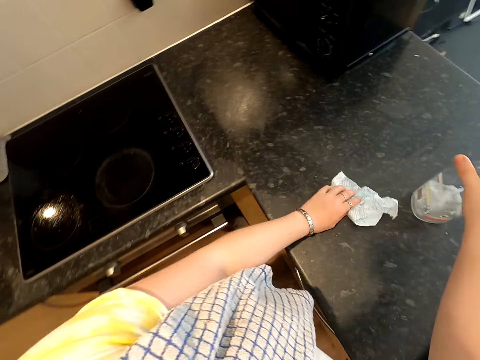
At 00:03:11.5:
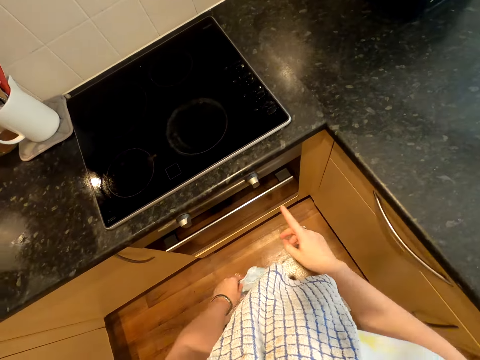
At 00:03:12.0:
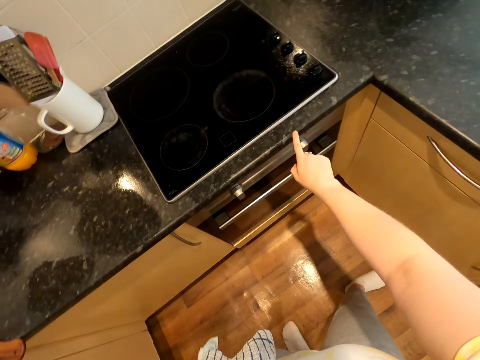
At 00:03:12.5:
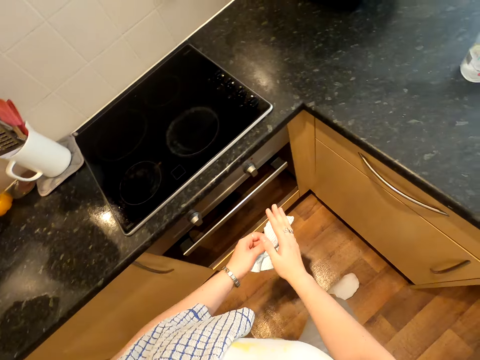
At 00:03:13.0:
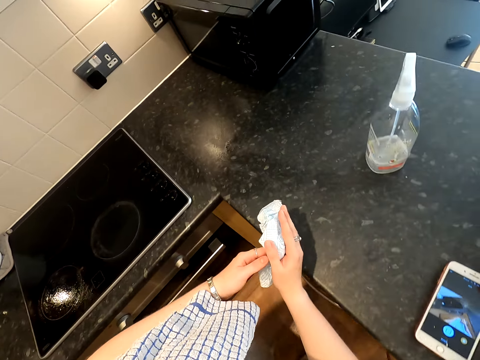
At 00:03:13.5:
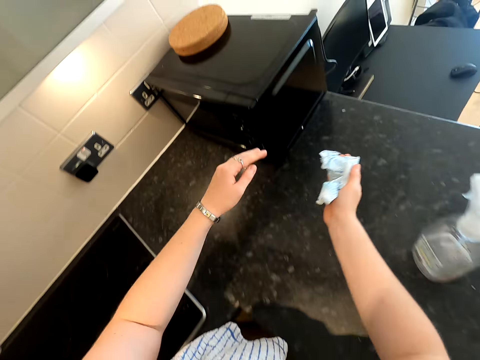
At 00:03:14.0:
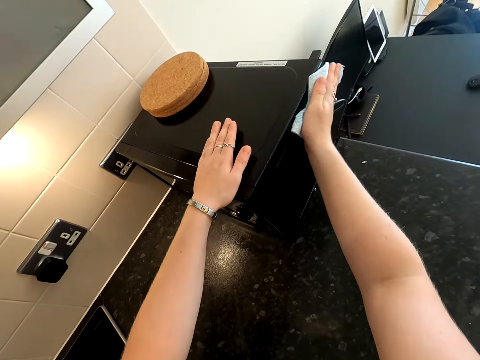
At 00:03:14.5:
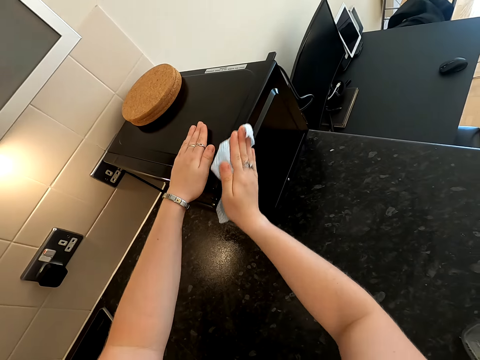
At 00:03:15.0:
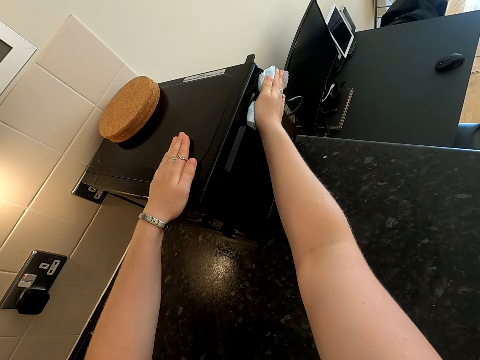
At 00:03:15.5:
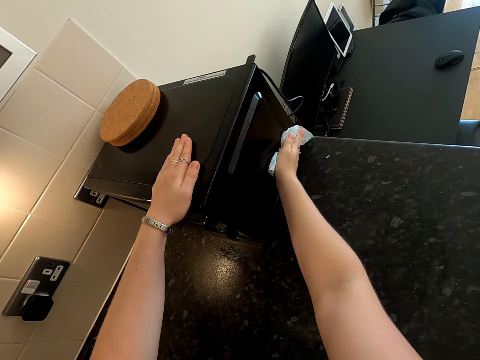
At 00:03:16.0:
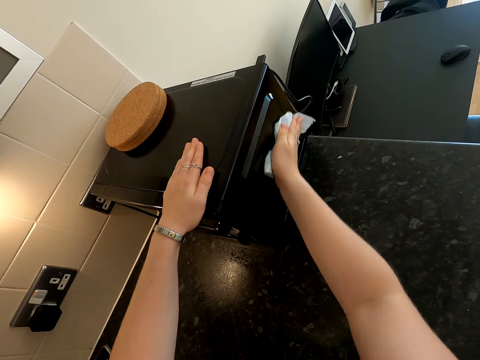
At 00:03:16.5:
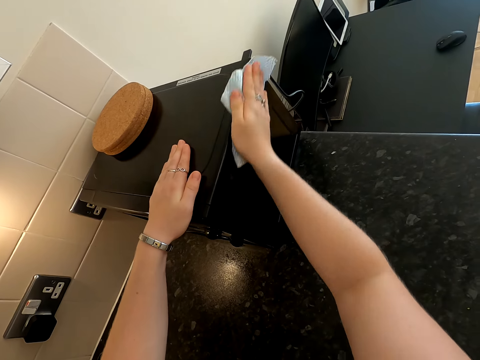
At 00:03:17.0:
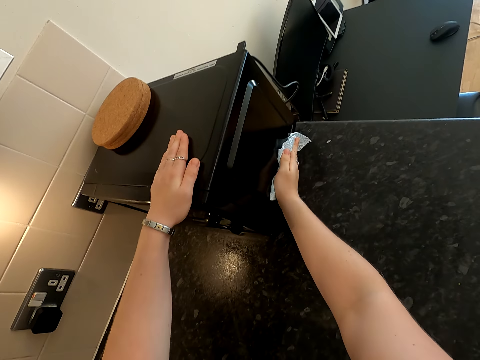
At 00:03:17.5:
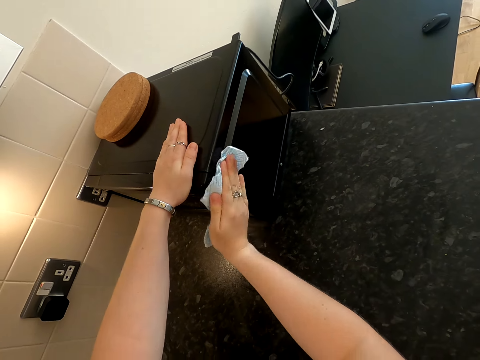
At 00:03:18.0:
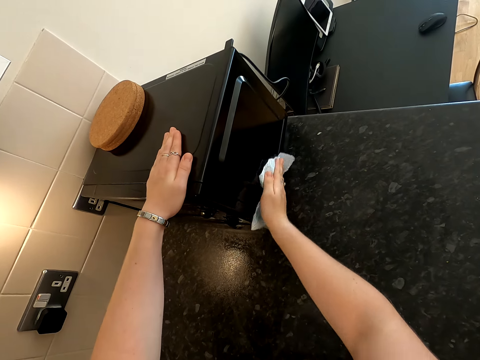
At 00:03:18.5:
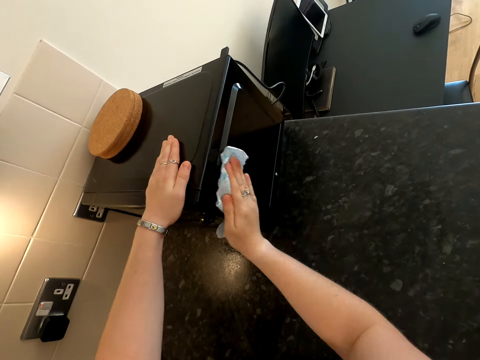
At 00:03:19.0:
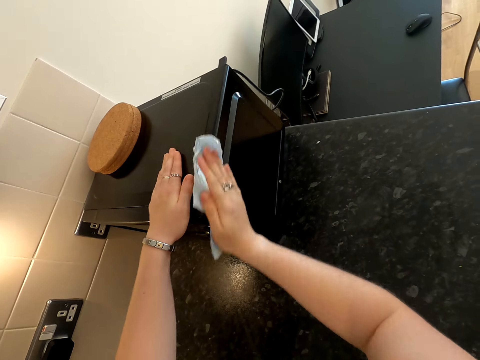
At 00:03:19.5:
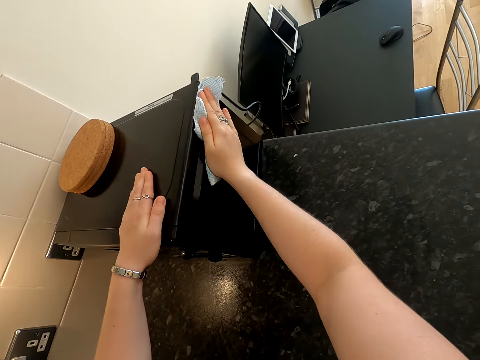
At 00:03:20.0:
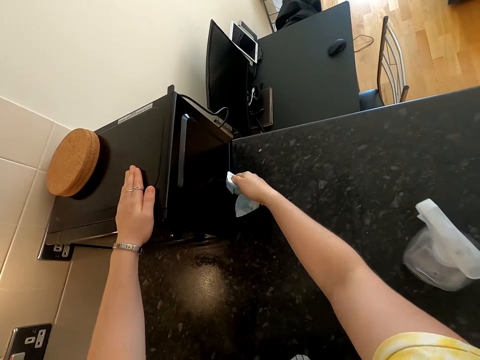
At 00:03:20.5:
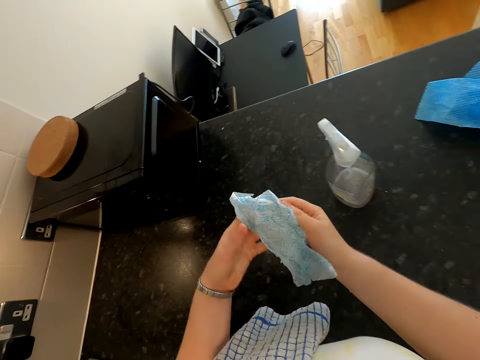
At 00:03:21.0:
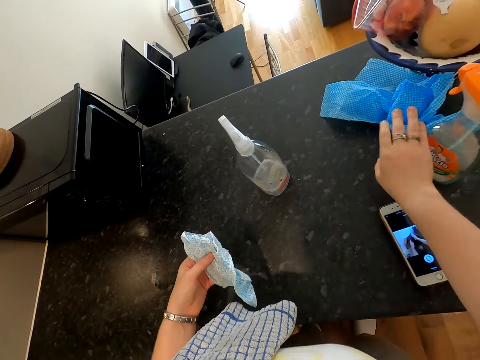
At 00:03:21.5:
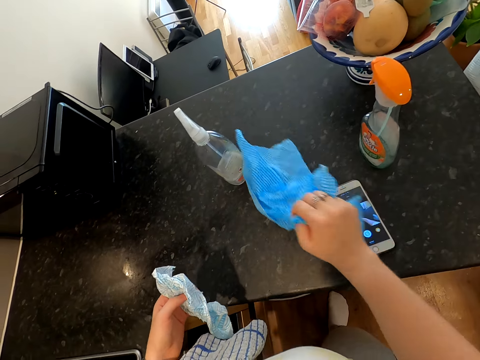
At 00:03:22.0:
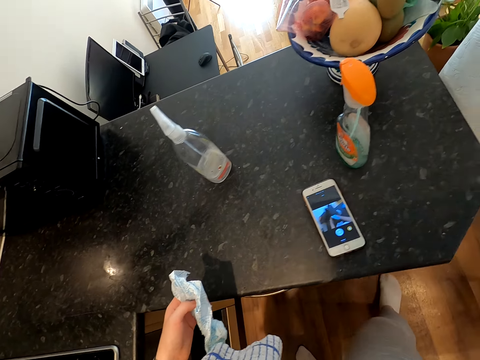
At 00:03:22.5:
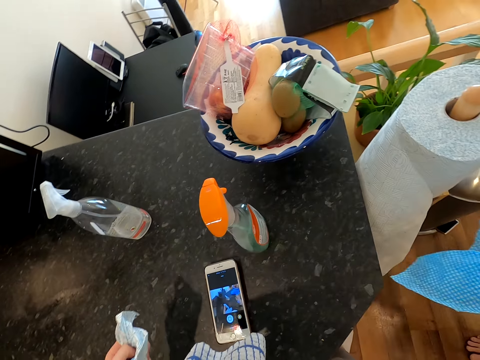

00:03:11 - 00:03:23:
The camera wearer sprays a microwave. They drop a bottle on the countertop. They pick up a paper towel. They wipe the countertop edge with a finger. They step closer to the microwave on the countertop. They wipe the microwave with the paper towel. They do so repeatedly. They shift paper from the countertop. They pick up a paper.

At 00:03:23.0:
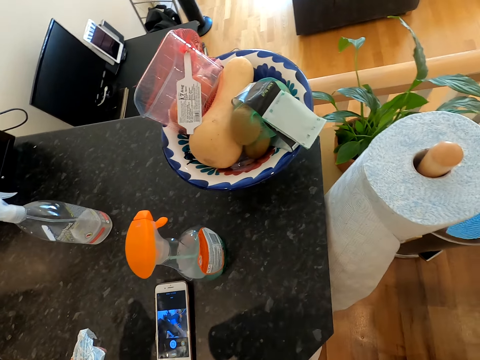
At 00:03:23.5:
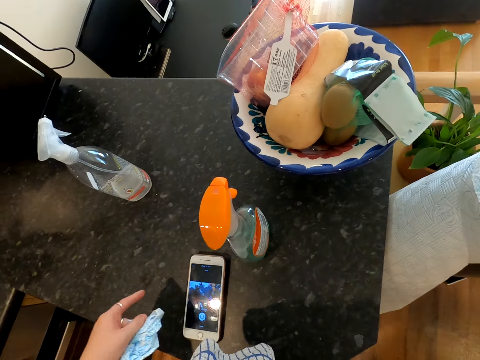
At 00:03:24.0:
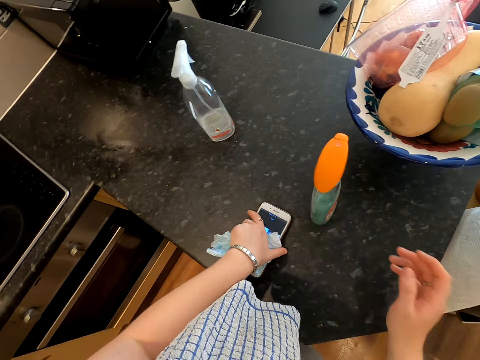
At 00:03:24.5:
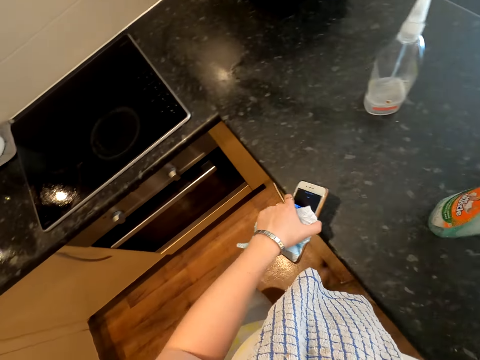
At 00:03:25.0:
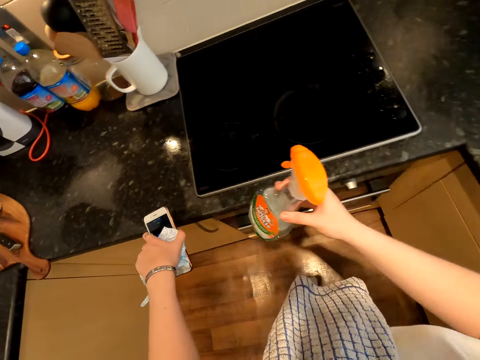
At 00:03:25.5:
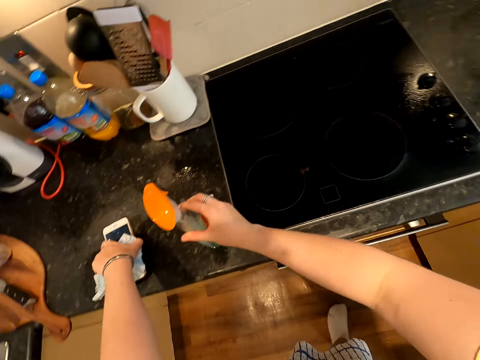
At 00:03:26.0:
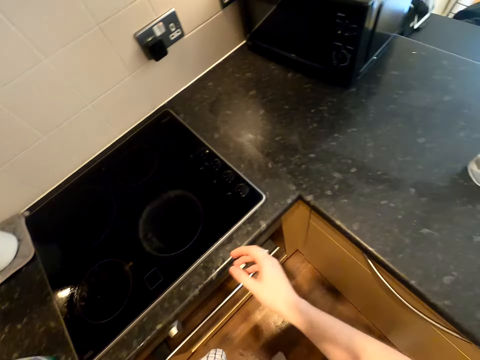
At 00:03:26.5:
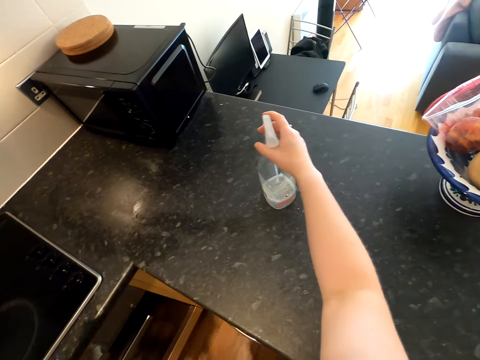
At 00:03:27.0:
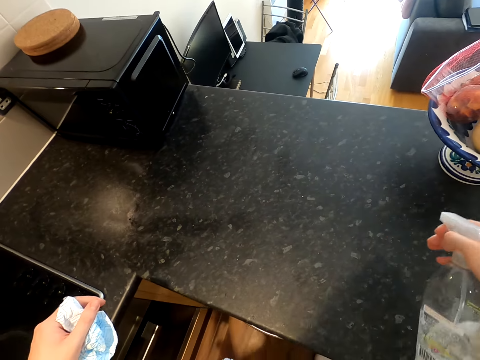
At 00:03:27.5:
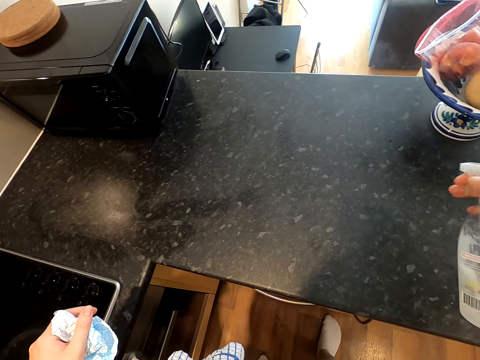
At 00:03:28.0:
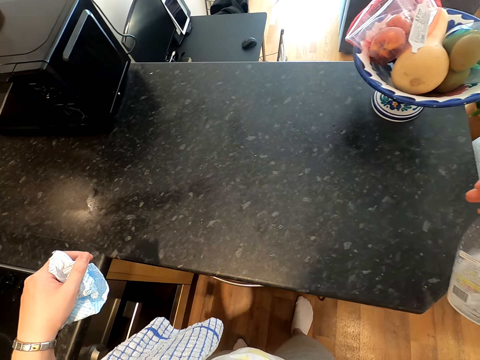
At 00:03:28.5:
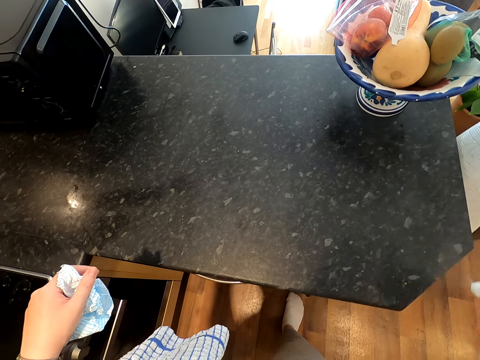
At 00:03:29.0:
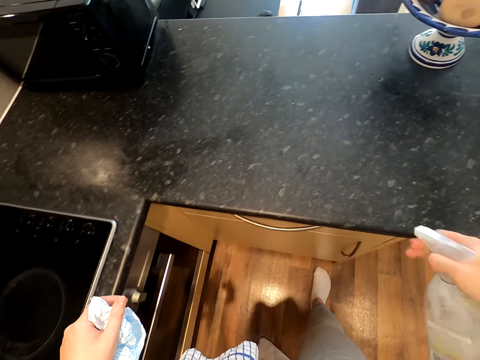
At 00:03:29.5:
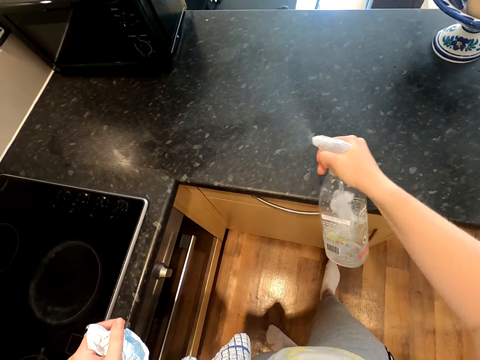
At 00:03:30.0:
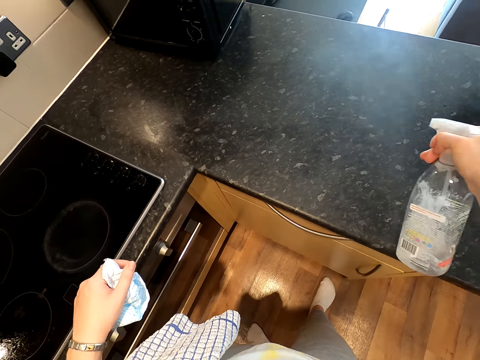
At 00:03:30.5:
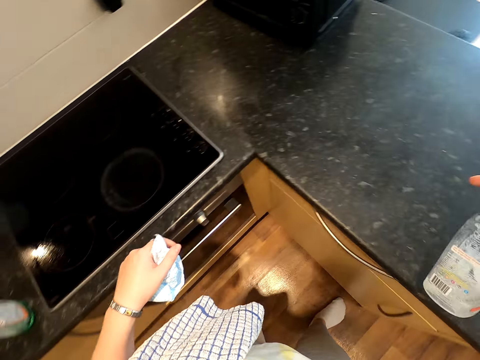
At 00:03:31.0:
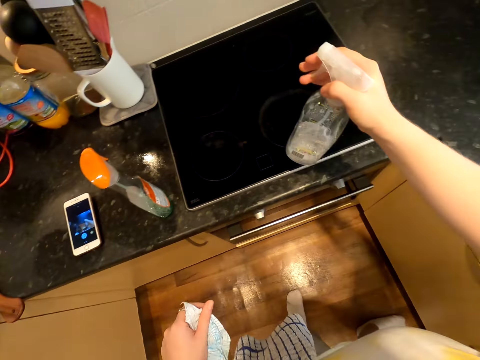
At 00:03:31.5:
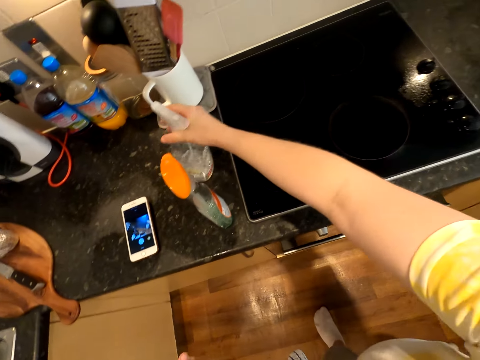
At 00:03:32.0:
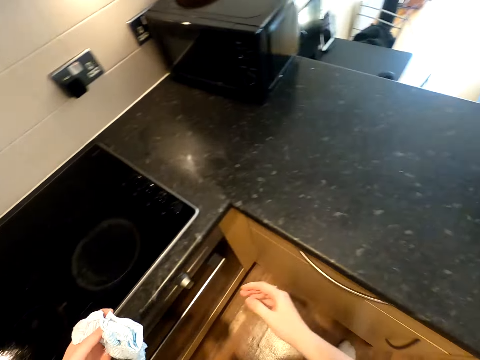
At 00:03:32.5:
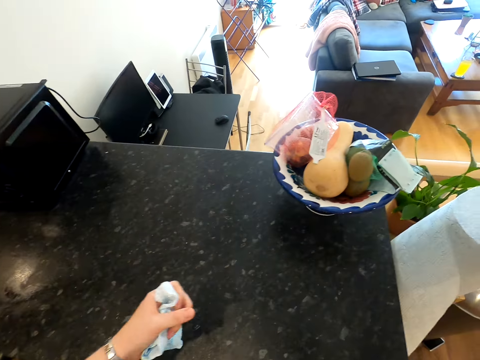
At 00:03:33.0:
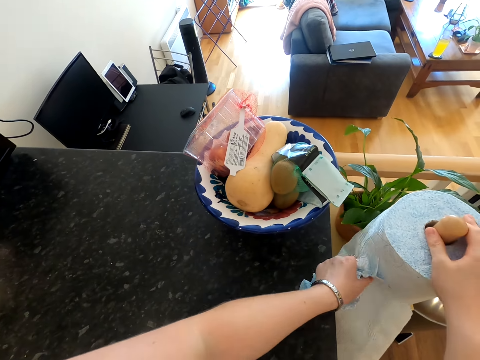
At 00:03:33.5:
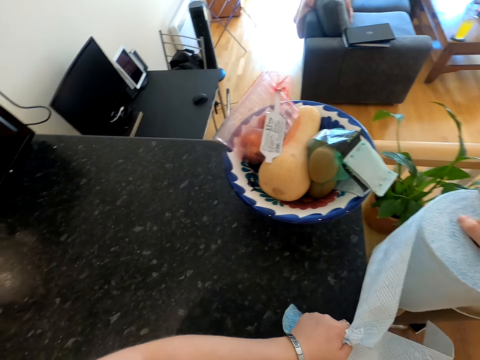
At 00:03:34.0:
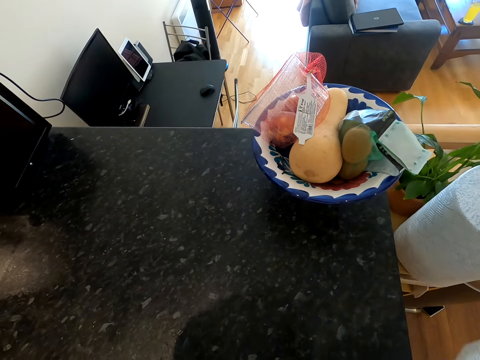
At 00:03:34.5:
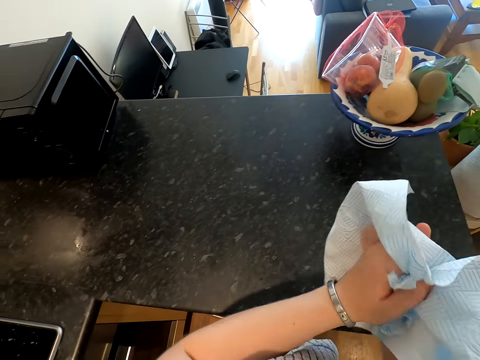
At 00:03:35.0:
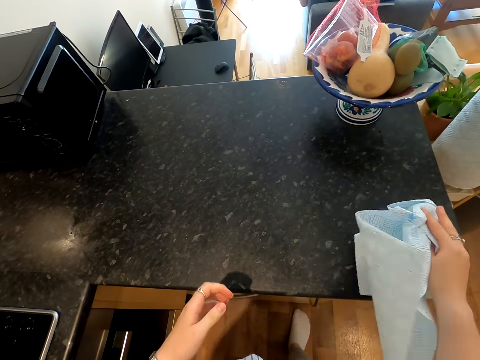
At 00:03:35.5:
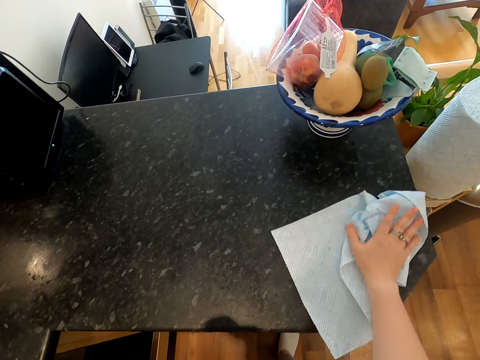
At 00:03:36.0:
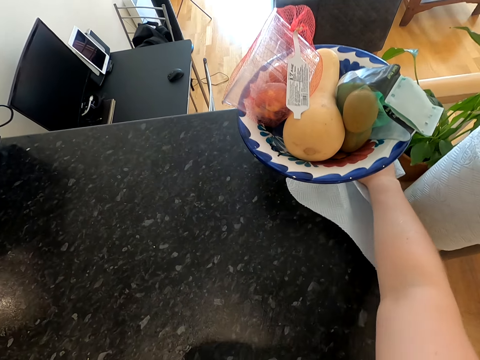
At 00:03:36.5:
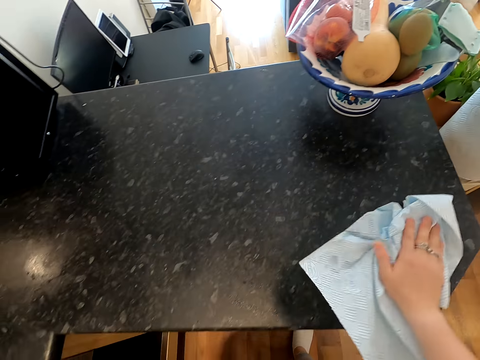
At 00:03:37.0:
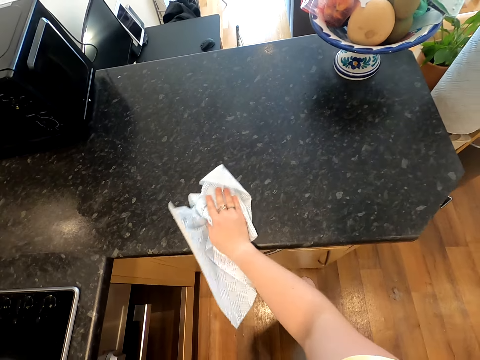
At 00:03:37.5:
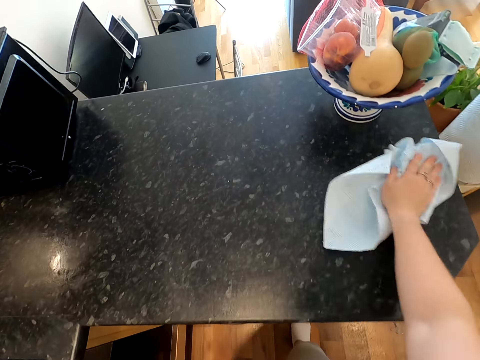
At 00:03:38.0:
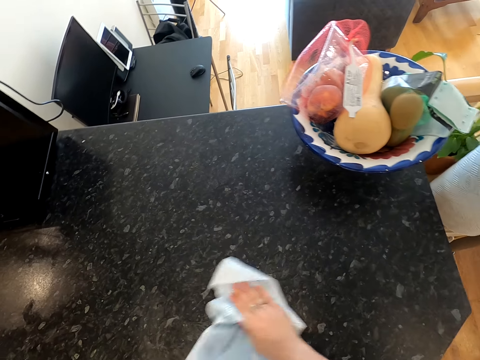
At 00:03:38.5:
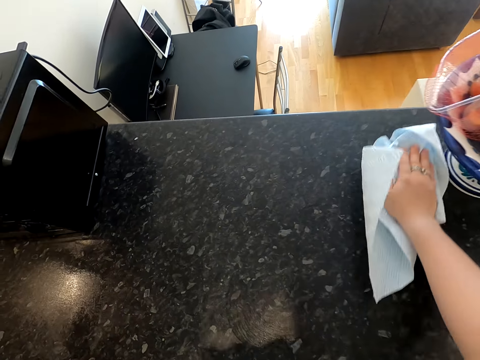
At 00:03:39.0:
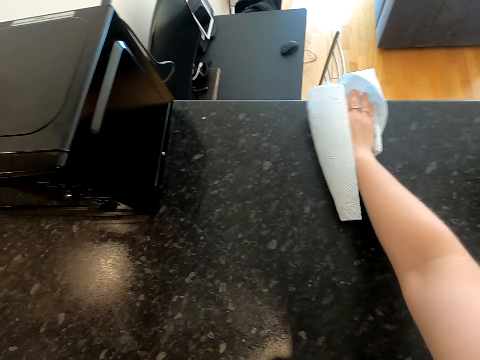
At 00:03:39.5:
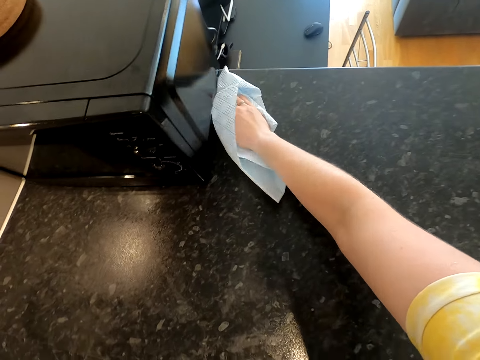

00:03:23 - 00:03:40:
The camera wearer throws a paper. They shift a phone and a spray bottle to another side of the countertop. They pick up the phone, pick up the spray bottle, and put the phone on the kitchen counter. They pick up the other bottle on the countertop. They spray the countertop with liquid in the bottle. They do so repeatedly. They drop the bottle on the other side of the countertop. They cut a piece of wipe paper on the paper roll. They wipe the countertop with the paper. They do so again.
